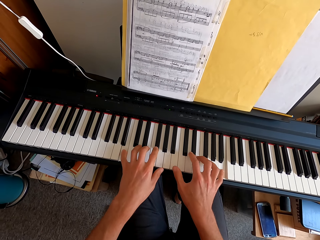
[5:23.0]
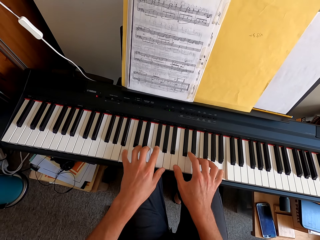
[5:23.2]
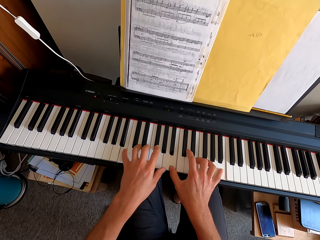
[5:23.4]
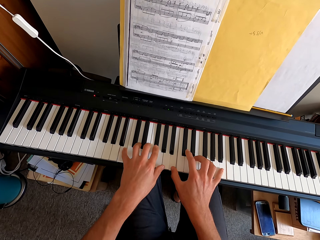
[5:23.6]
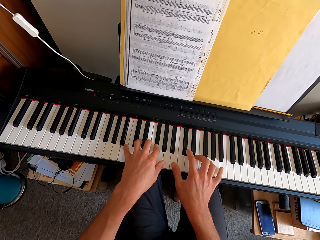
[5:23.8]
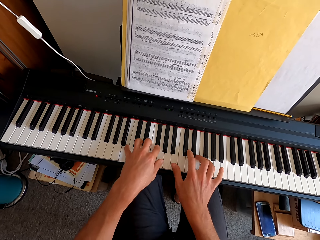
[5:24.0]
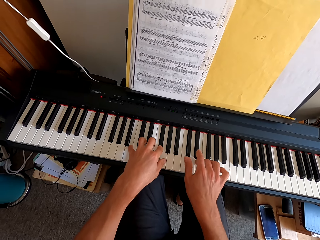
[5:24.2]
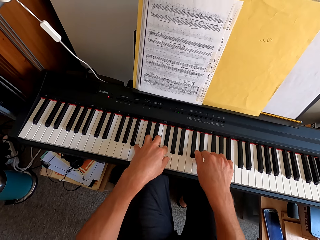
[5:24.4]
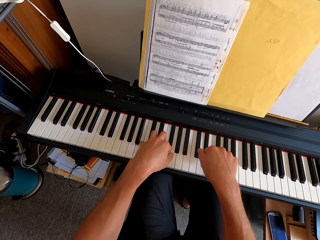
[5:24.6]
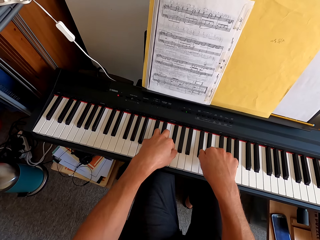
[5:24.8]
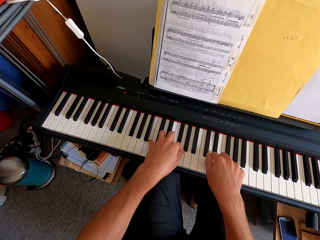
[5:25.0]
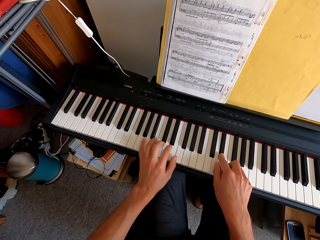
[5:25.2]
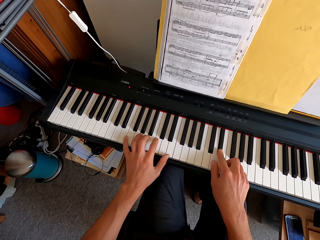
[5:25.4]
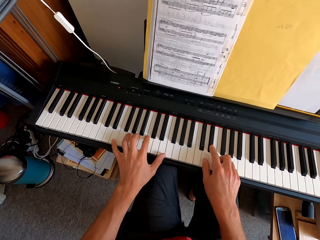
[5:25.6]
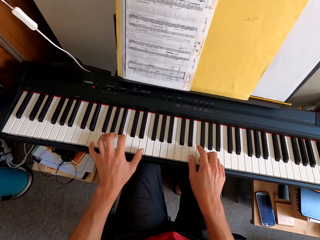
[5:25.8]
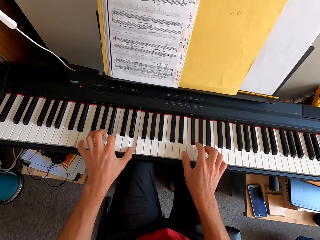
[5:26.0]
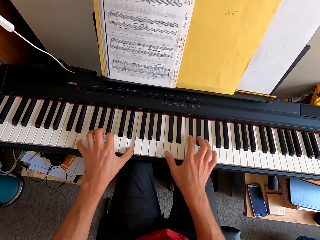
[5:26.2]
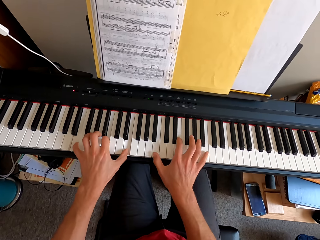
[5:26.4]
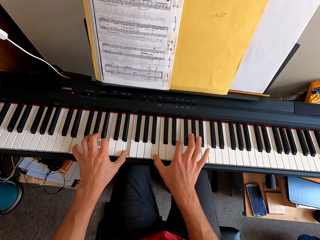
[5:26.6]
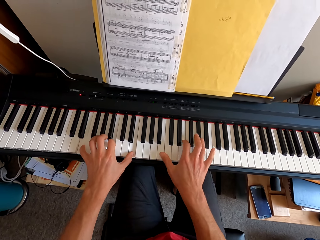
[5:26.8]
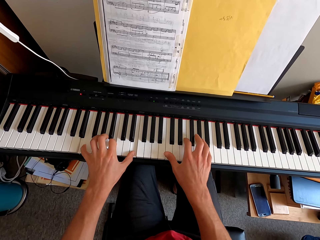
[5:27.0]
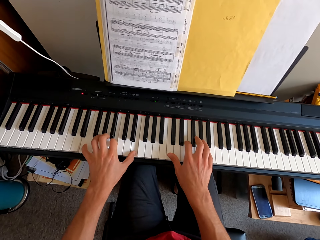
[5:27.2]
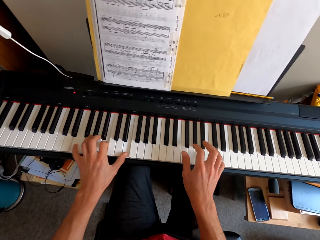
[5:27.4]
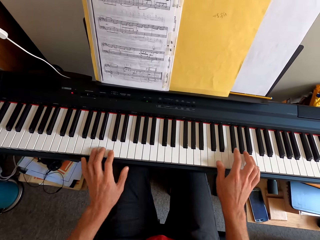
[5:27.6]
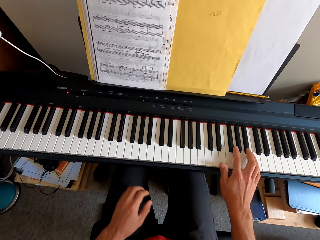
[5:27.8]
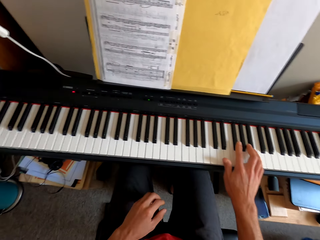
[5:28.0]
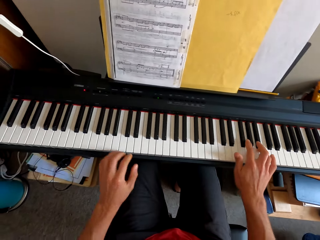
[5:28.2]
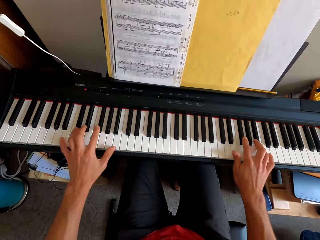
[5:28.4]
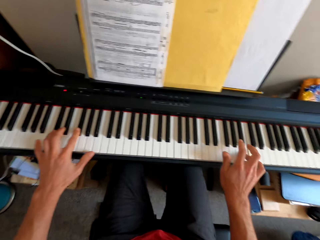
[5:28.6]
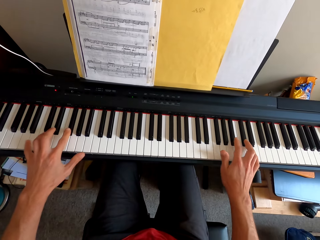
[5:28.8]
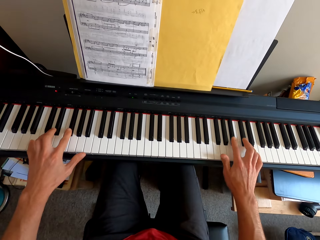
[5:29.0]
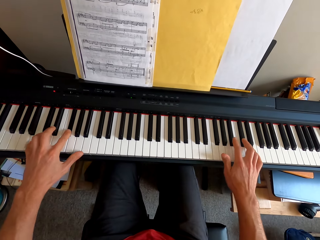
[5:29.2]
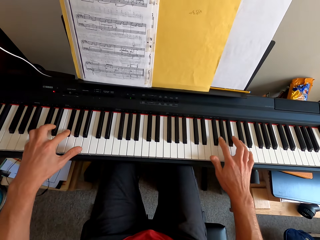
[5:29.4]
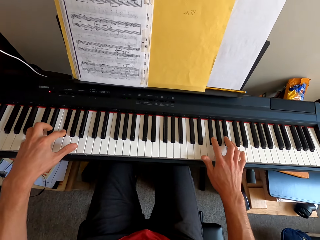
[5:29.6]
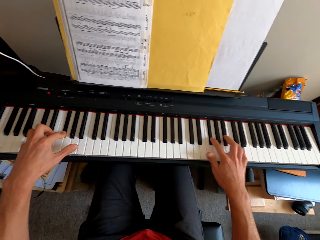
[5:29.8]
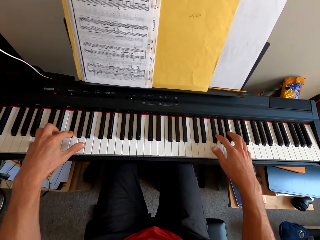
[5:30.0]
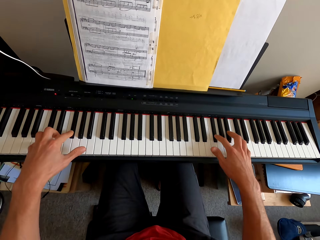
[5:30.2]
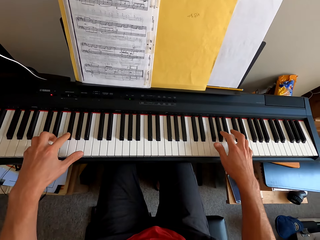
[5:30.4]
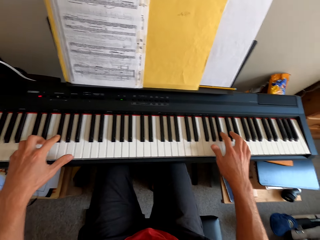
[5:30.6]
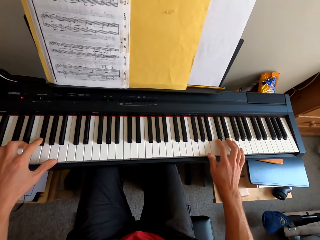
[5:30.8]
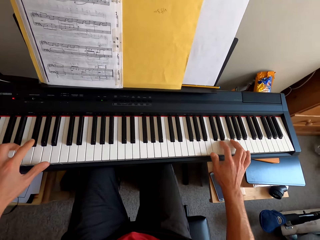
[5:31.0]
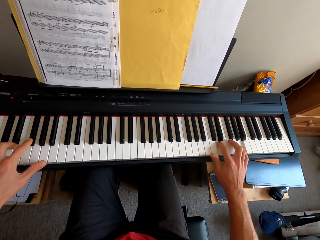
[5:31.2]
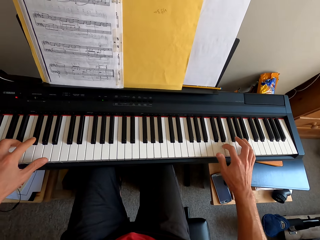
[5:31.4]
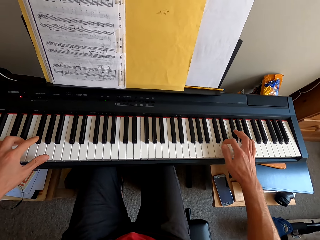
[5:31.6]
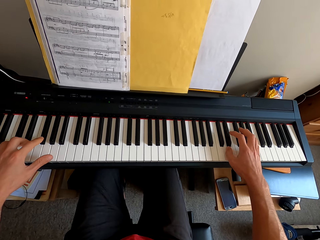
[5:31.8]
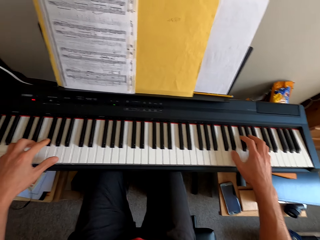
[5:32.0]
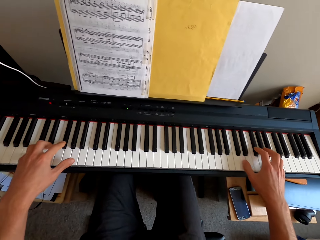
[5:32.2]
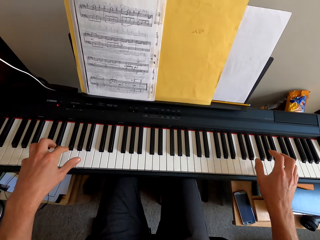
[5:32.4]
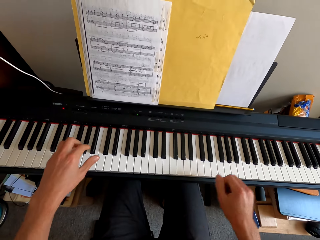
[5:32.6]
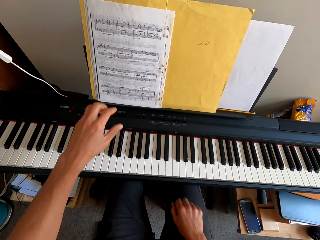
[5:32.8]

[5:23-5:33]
The camera wearer pulls his hand off the keyboard. He plays the keyboard with both hands.

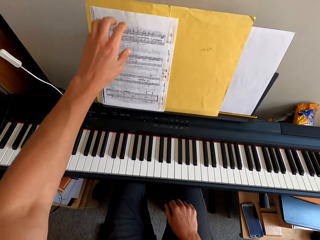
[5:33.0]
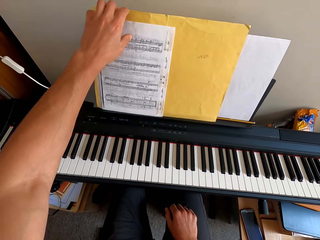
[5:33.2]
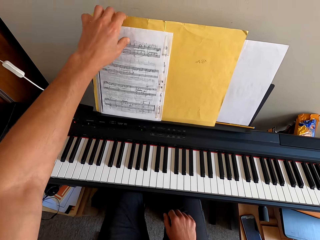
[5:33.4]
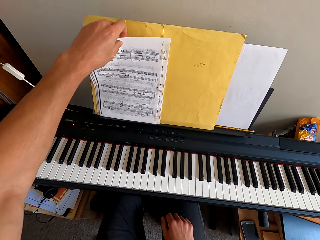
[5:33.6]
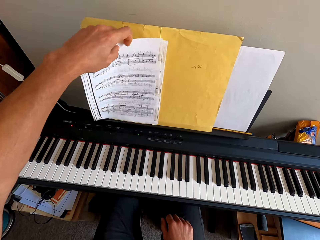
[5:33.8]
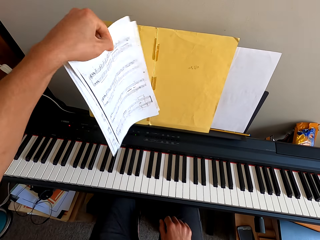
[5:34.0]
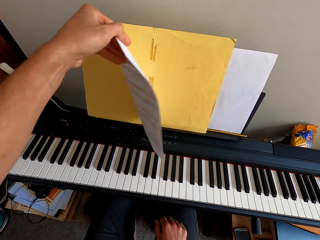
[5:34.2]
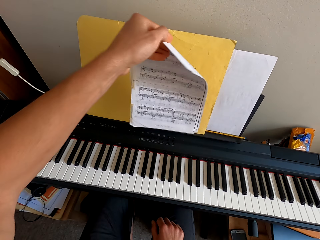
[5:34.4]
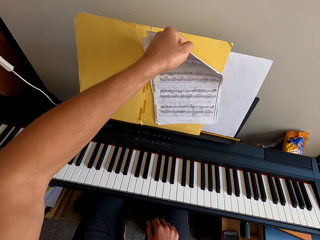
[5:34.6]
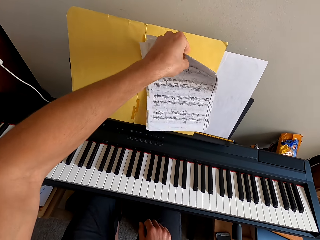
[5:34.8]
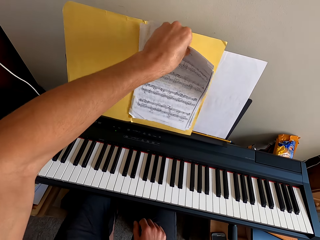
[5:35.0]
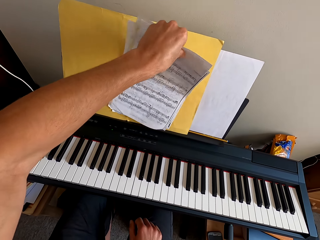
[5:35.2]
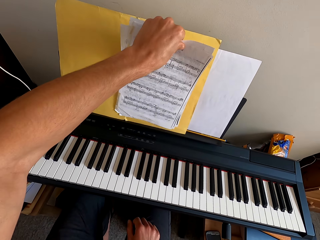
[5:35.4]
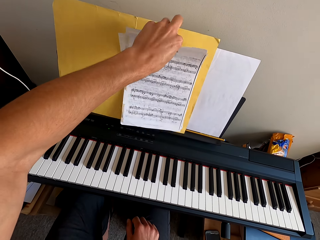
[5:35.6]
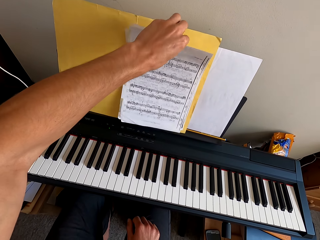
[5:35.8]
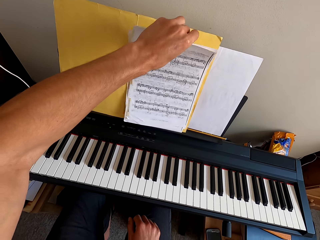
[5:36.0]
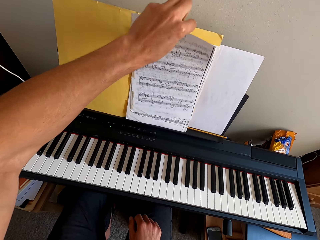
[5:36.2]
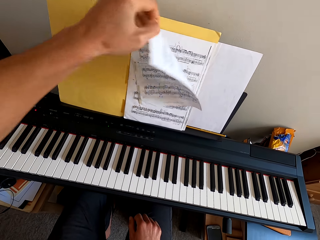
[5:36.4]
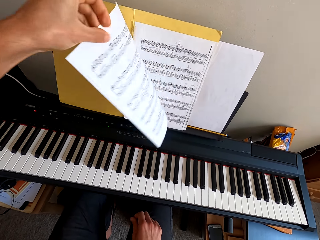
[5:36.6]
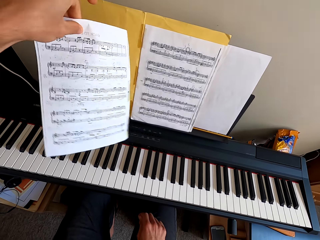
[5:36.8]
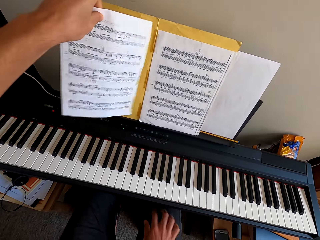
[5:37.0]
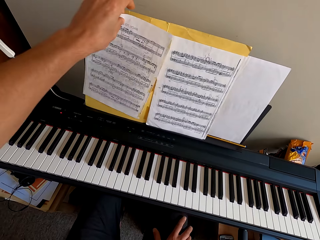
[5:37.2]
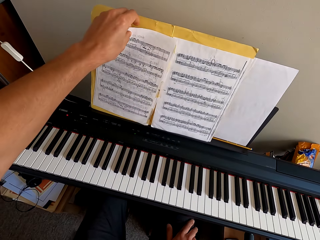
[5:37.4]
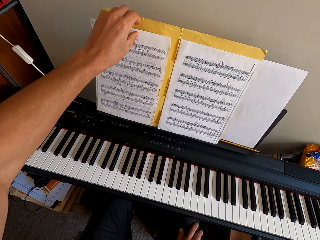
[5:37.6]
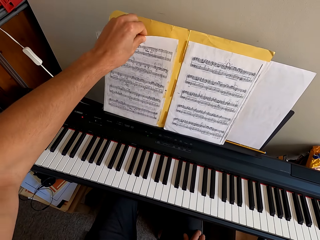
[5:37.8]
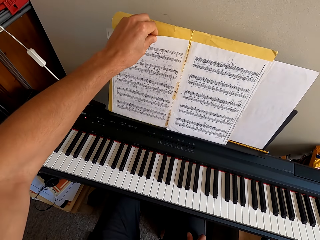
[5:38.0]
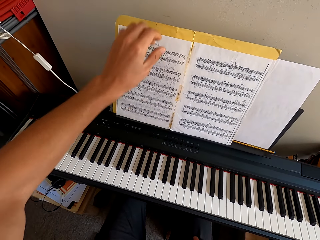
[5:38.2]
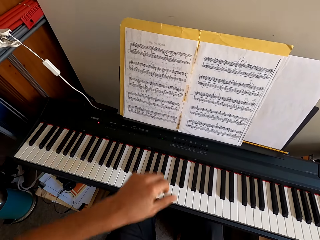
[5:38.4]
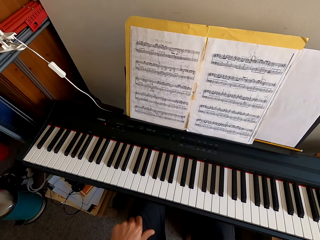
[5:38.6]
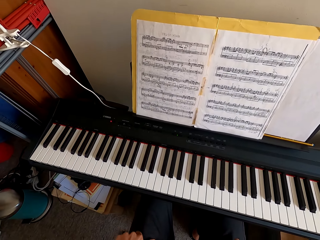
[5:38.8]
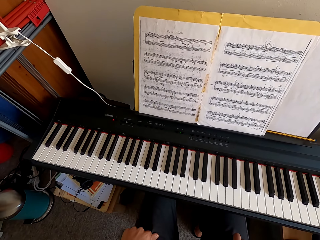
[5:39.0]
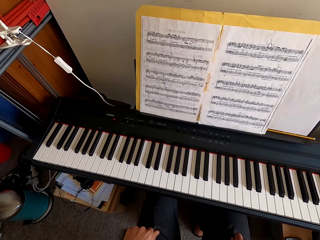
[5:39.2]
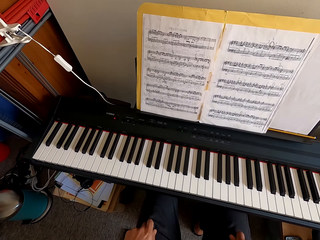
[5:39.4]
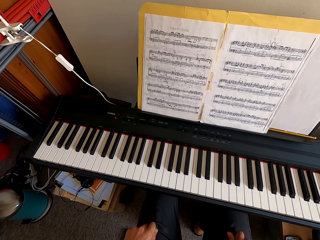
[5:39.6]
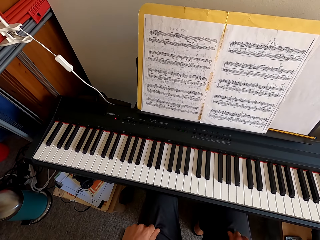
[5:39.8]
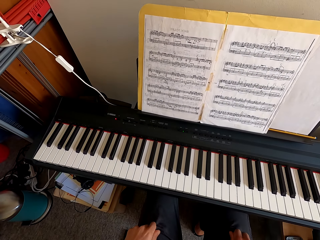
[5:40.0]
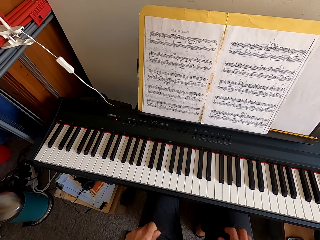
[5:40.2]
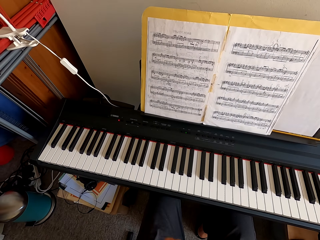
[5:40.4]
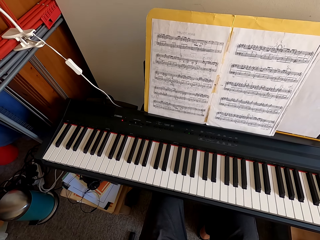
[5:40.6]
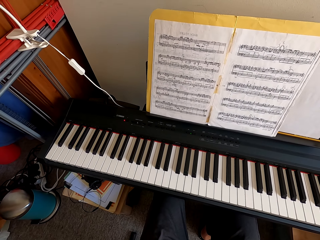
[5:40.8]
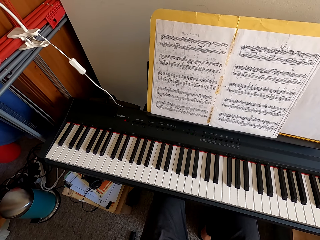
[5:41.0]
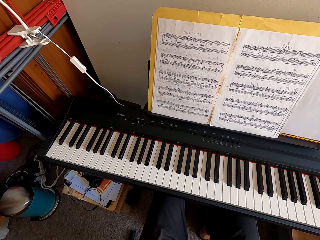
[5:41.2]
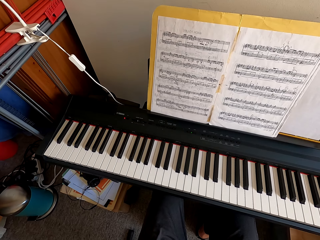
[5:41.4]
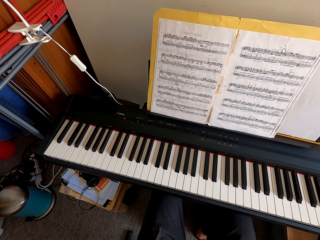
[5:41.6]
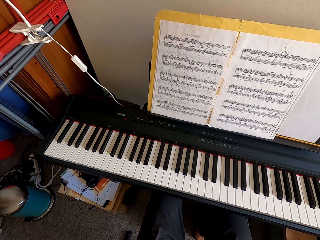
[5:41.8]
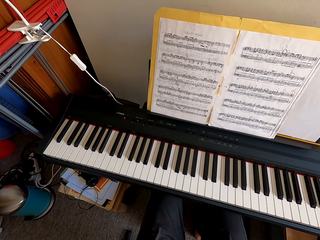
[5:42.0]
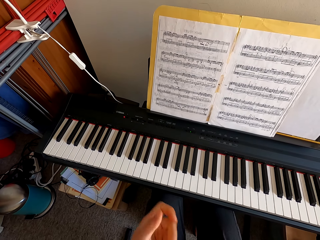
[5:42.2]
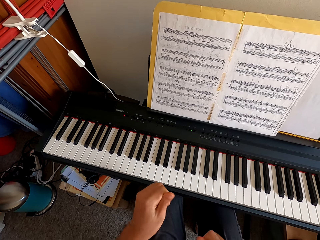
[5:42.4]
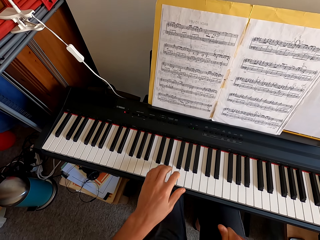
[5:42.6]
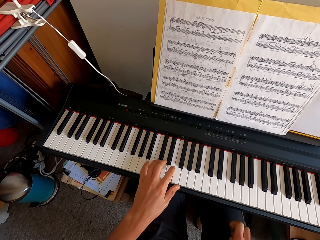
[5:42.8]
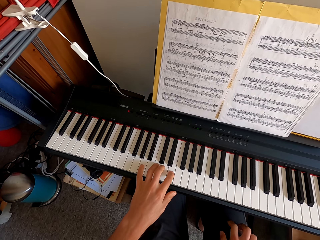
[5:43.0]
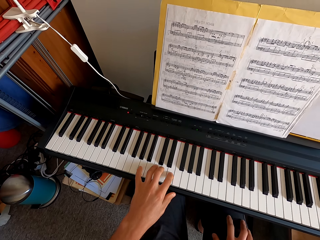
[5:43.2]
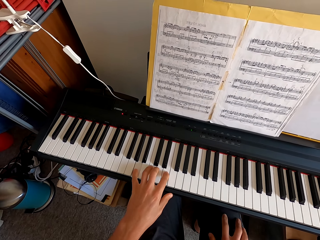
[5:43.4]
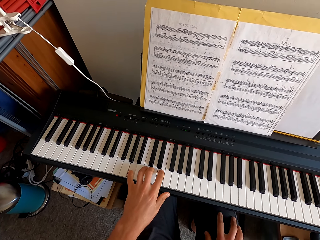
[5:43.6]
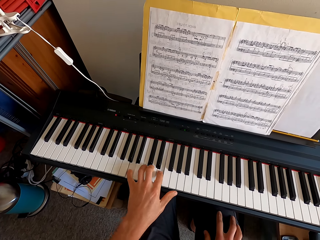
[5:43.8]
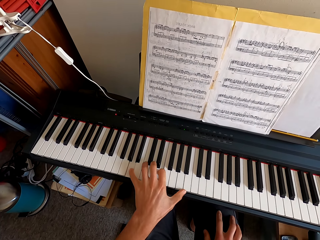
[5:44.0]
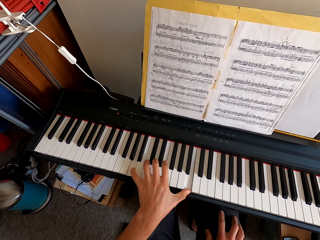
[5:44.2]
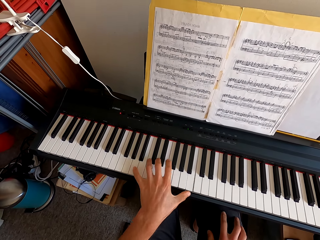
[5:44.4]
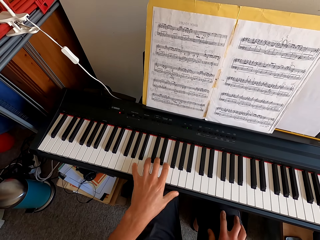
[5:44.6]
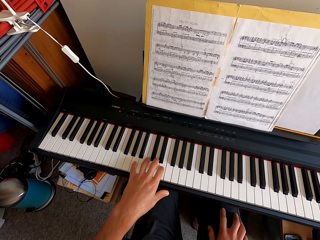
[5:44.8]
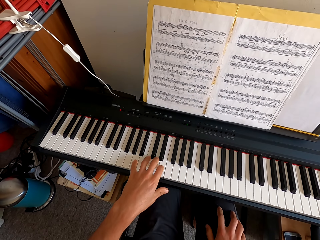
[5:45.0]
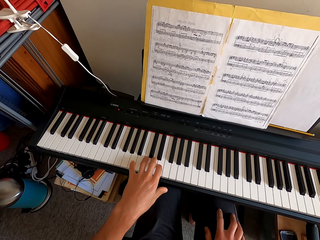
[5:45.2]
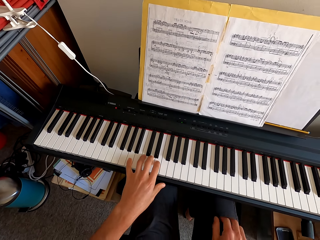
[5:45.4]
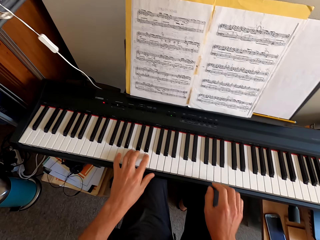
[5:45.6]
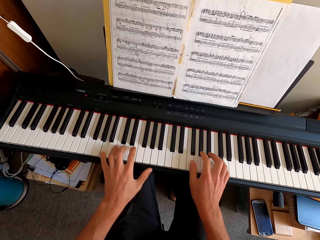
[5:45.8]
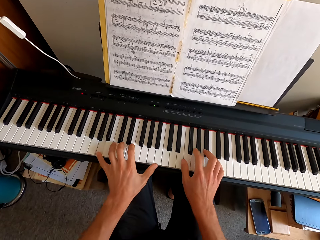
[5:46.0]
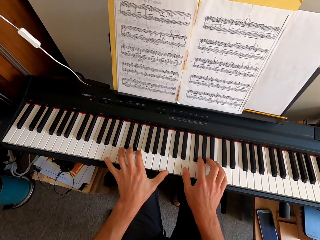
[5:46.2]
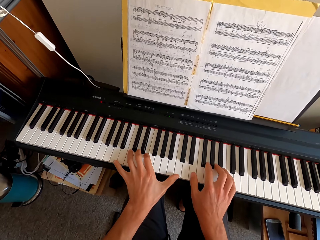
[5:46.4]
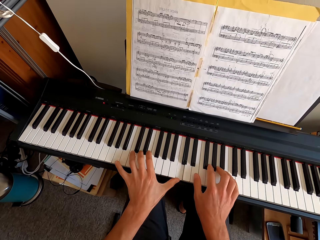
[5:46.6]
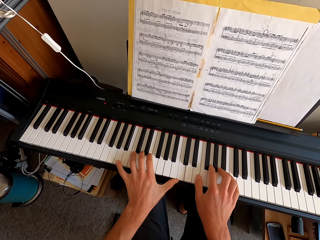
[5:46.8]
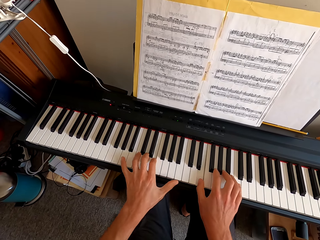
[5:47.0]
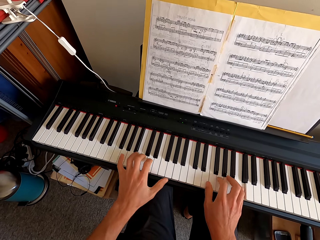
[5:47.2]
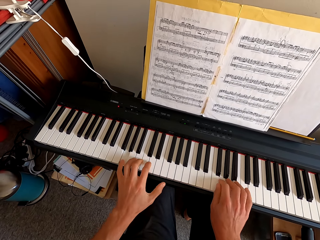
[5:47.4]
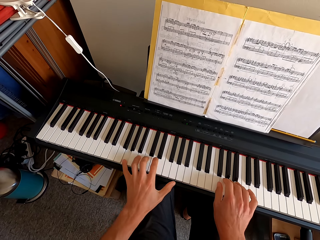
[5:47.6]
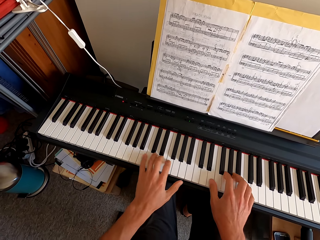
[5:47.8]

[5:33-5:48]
The camera wearer pulls his hand off the keyboard. He flips the paper. He picks up the paper. He flips the paper. He puts the paper on the keyboard. He holds his thighs with his hands. He plays the keyboard. He plays the keyboard with both hands.
